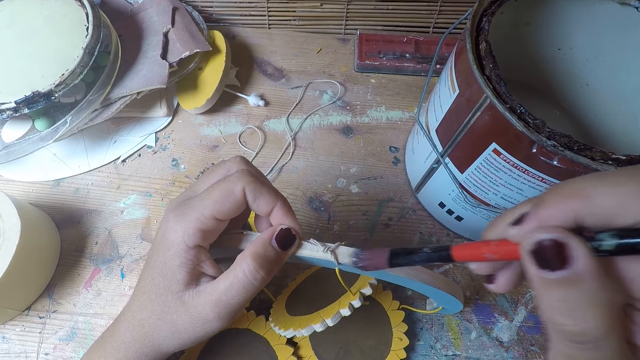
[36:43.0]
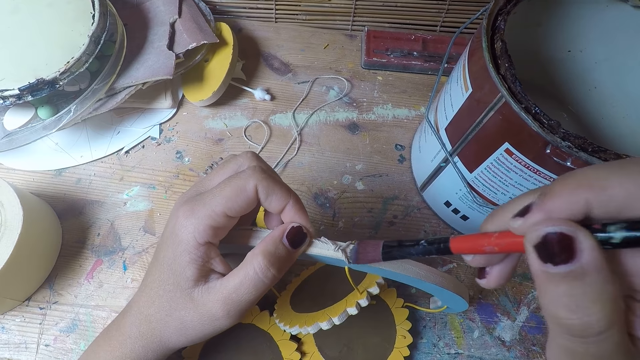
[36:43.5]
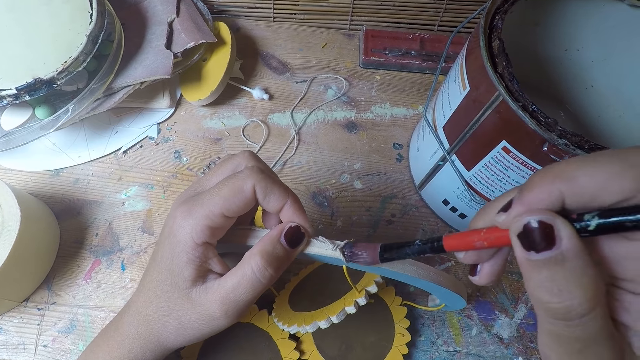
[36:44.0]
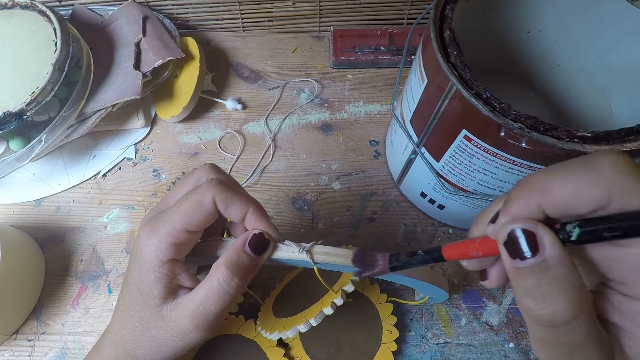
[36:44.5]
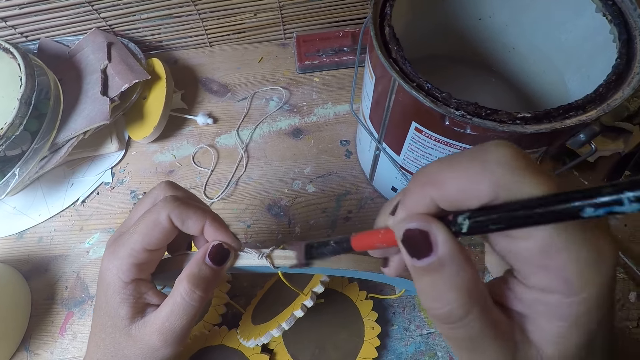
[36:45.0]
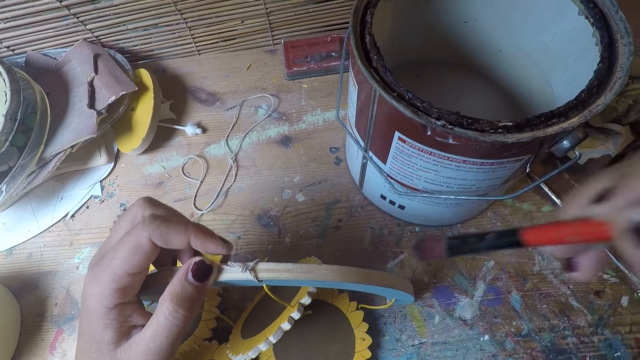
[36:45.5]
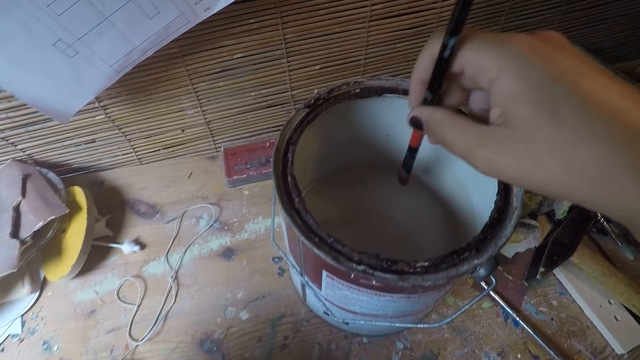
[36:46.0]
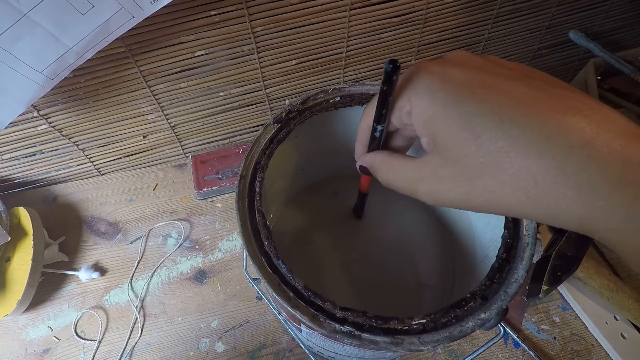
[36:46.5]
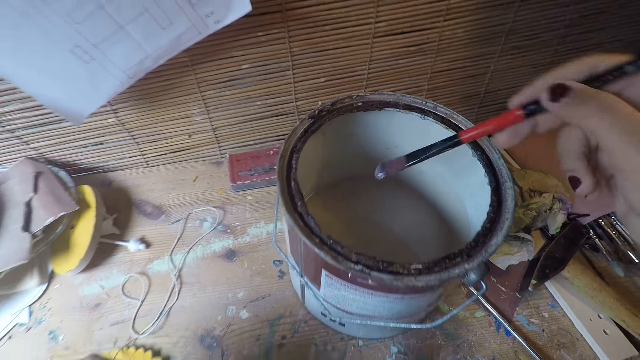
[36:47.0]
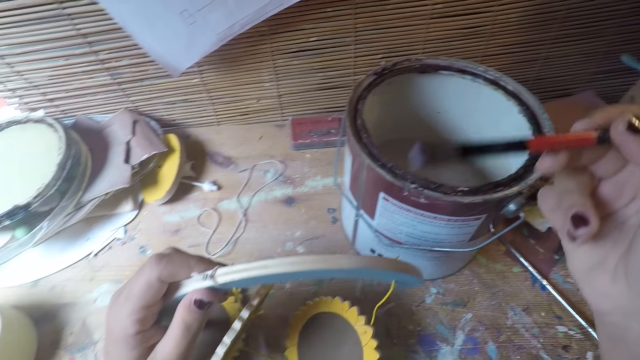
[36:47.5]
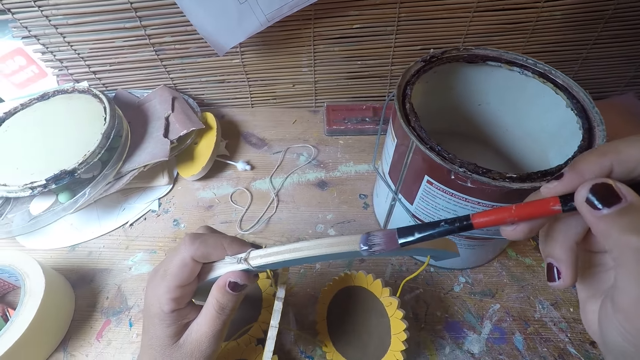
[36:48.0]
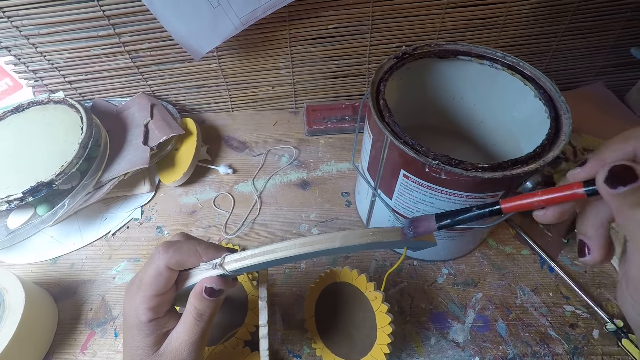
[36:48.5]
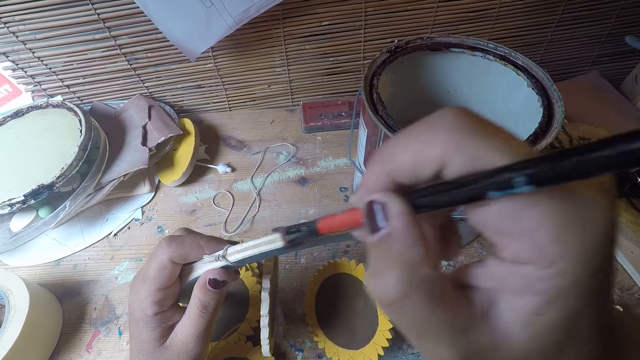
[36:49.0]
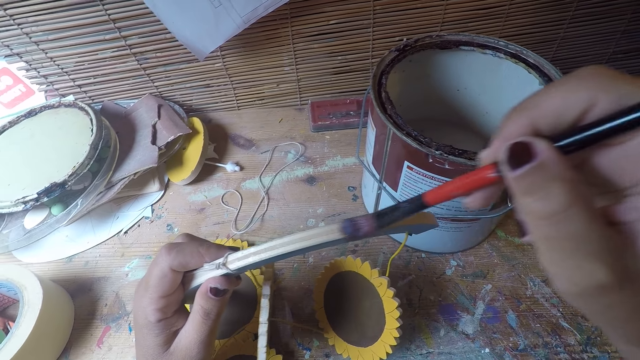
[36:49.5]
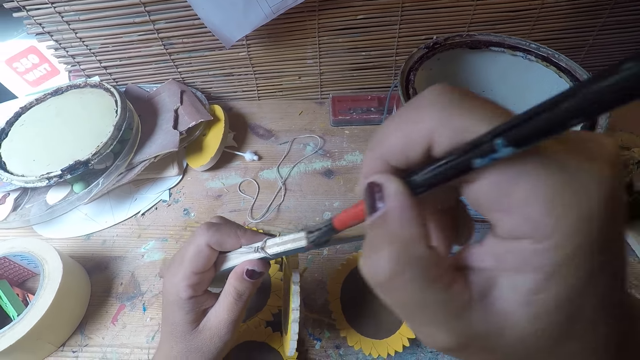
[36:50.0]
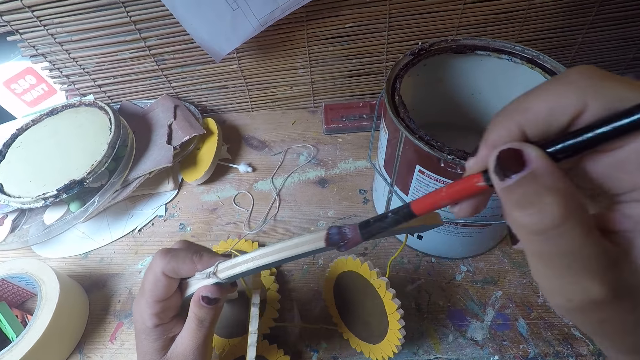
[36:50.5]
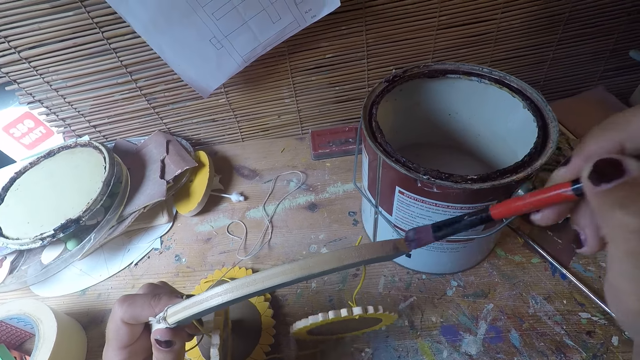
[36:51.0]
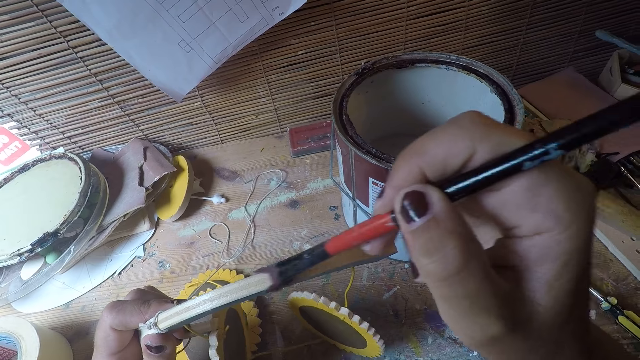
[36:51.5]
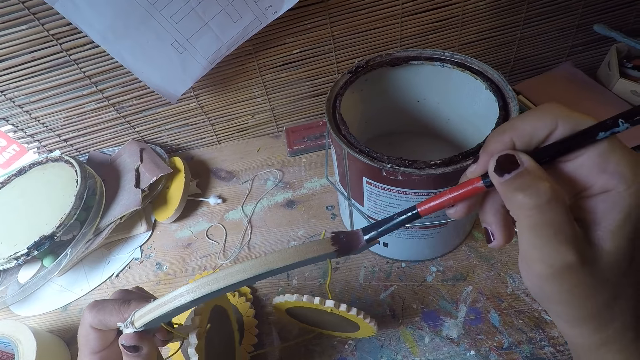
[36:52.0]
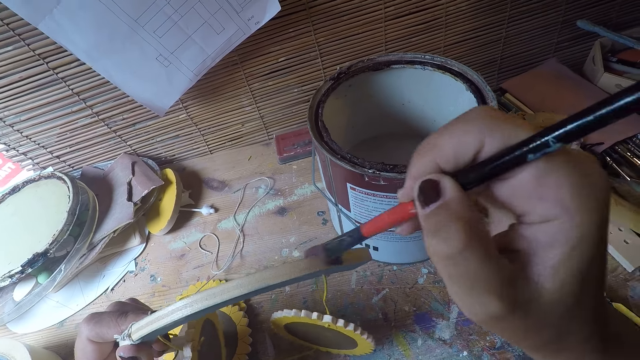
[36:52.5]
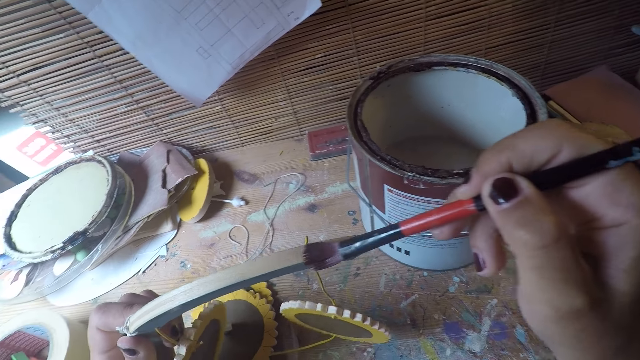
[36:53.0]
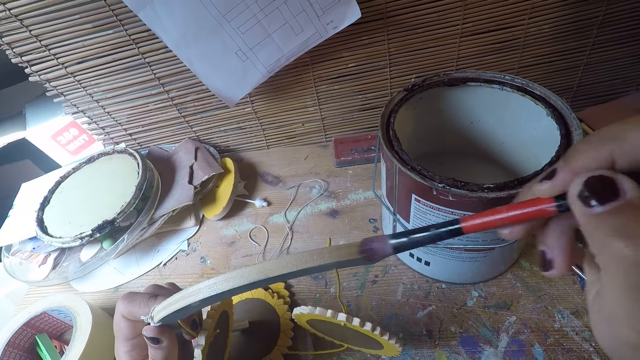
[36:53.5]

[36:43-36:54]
The camera wearer dips the brush in his right hand into the paint. He removes the brush from the paint. He paints the craft with the brush.

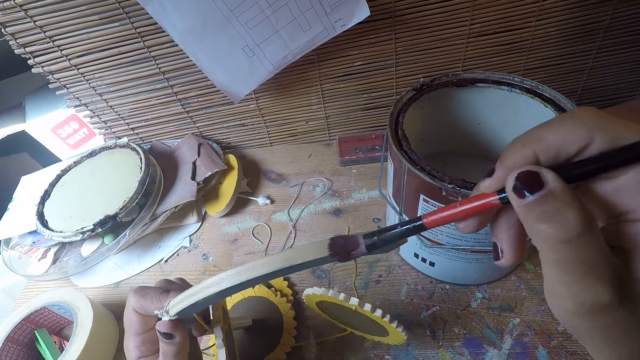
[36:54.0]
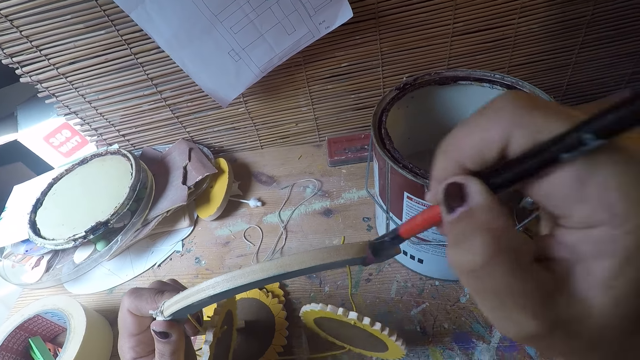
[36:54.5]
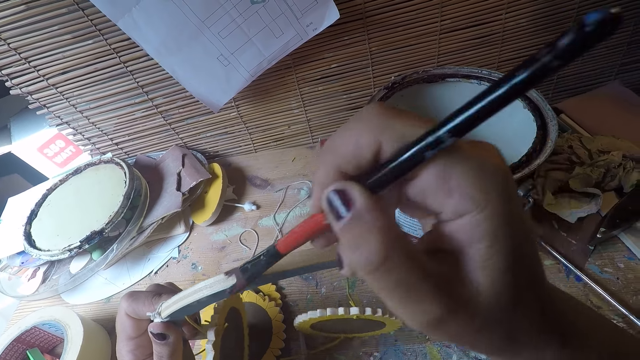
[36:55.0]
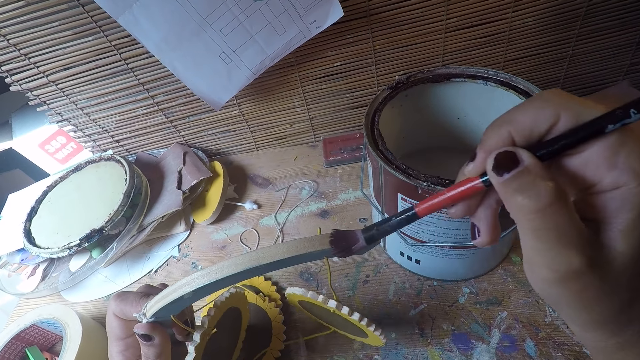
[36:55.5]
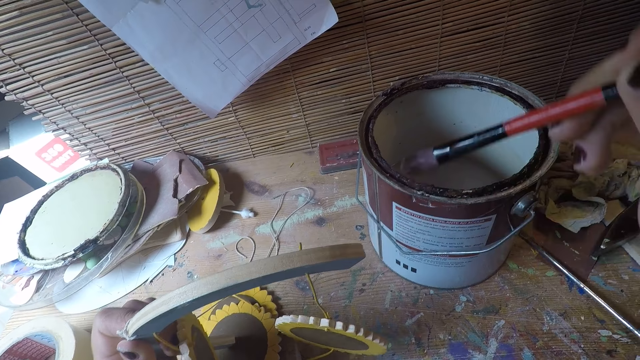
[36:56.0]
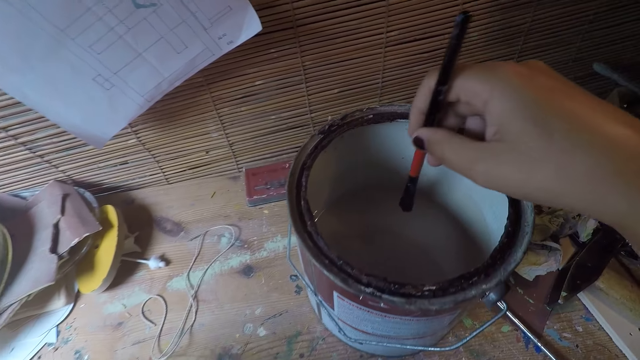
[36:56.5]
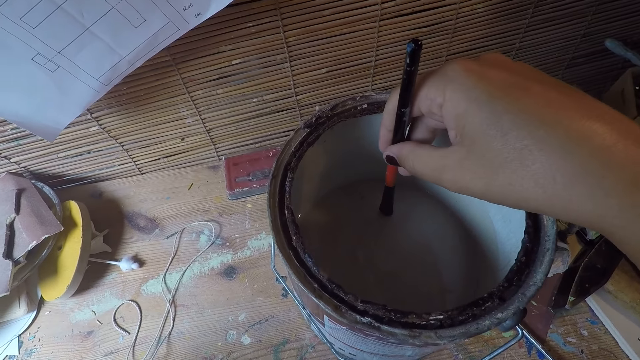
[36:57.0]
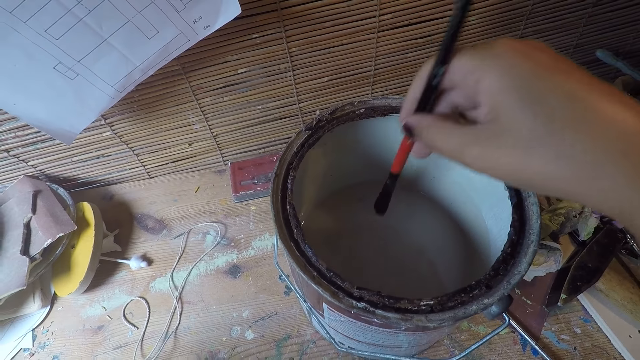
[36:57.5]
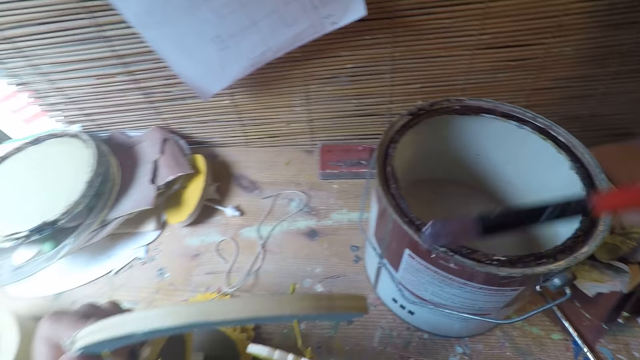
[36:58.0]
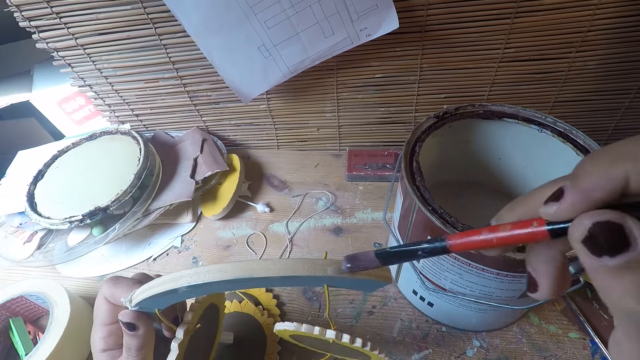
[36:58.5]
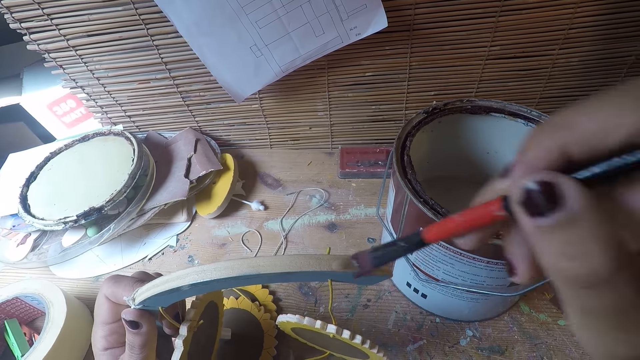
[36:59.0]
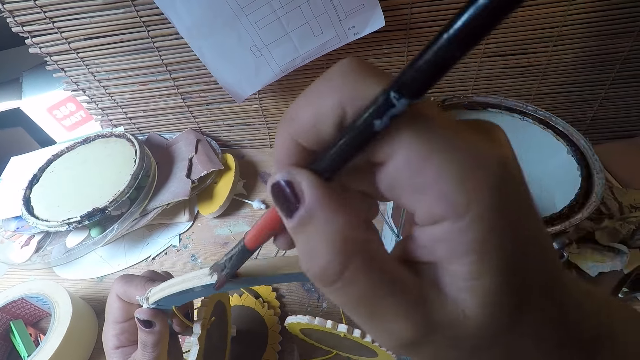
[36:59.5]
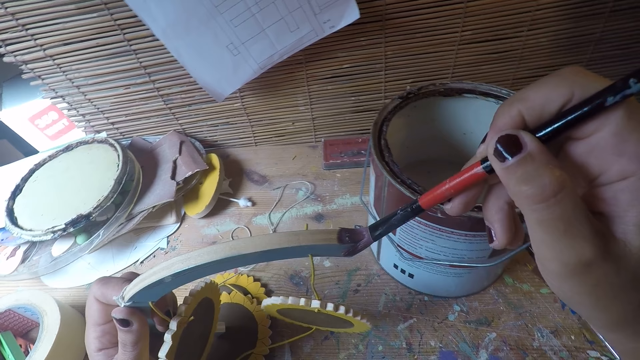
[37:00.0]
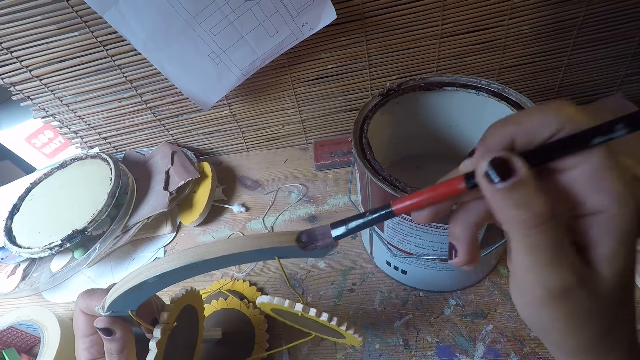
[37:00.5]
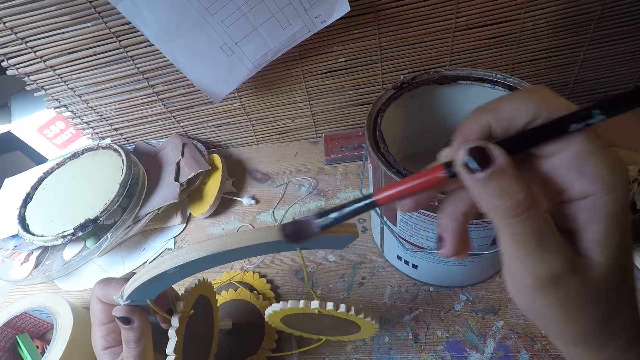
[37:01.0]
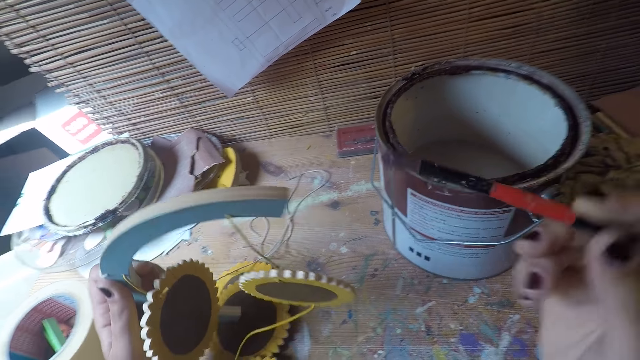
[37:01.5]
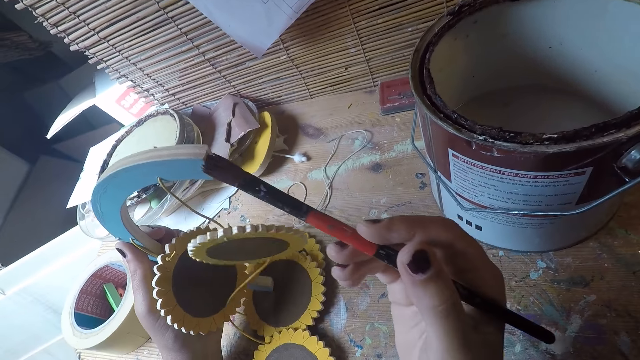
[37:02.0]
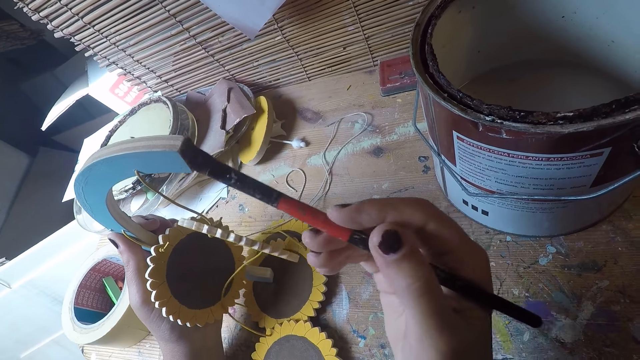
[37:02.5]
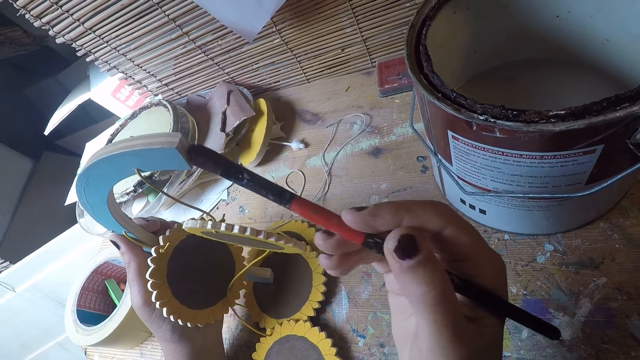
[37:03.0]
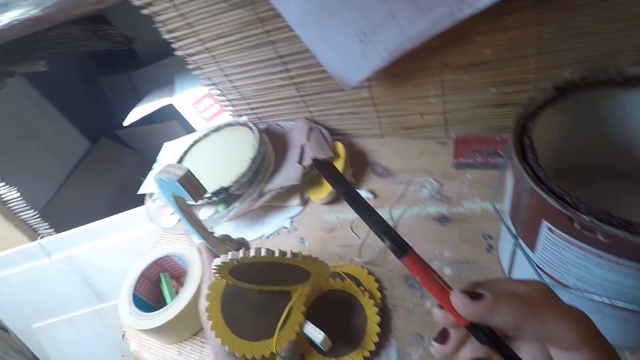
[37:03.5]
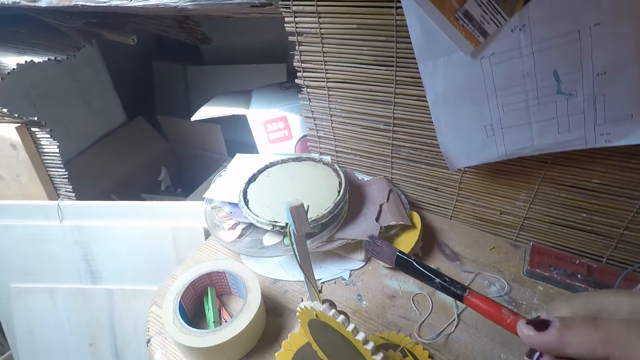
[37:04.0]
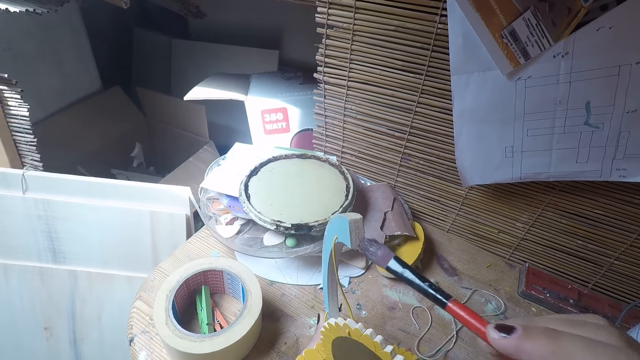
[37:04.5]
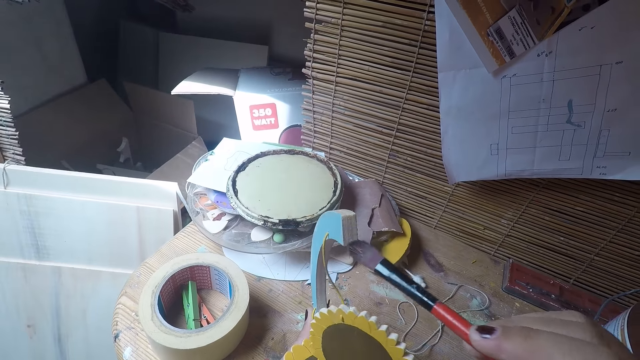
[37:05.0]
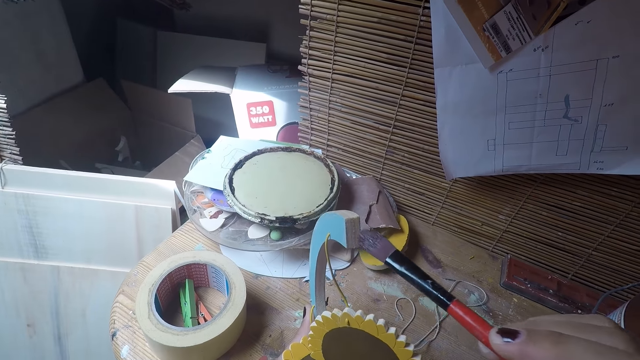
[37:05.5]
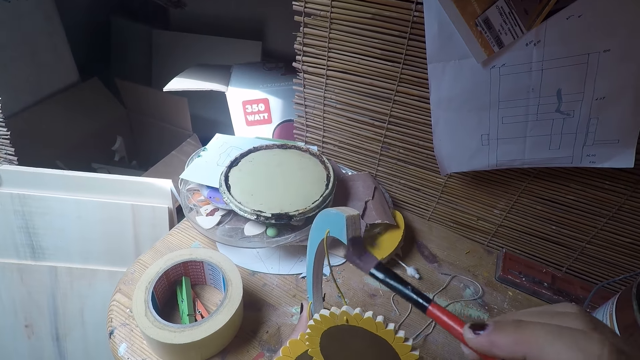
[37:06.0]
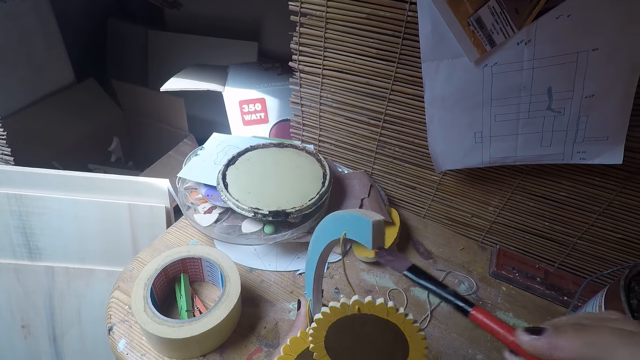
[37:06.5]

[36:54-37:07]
The camera wearer dips the brush in his right hand into the paint. He removes the brush from the paint. He paints the craft with the brush.
